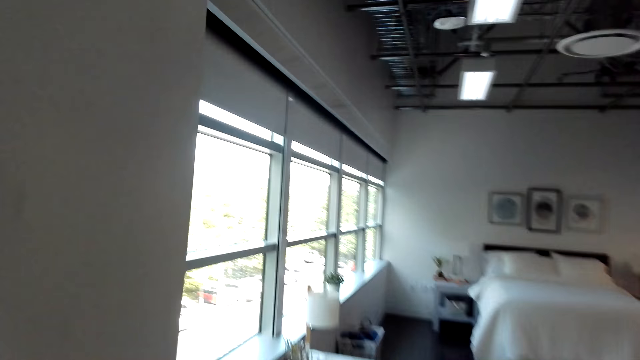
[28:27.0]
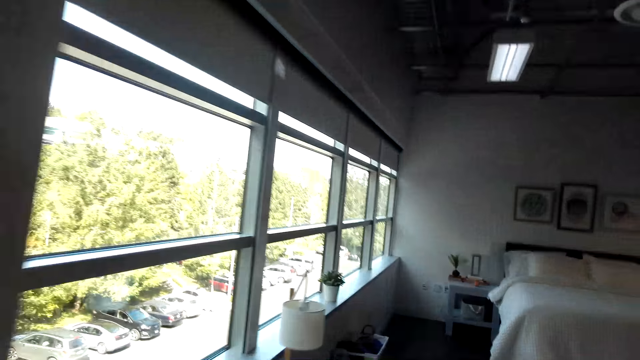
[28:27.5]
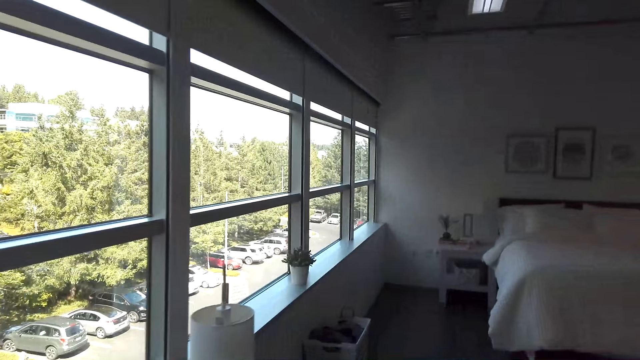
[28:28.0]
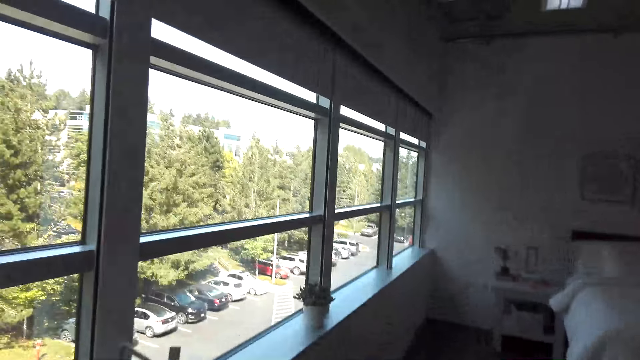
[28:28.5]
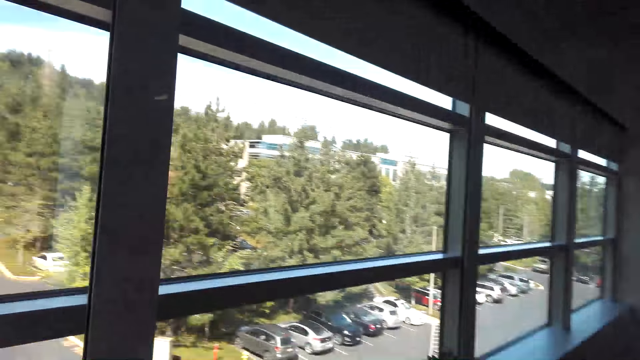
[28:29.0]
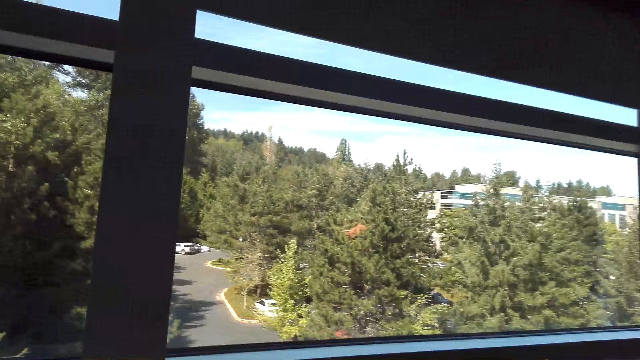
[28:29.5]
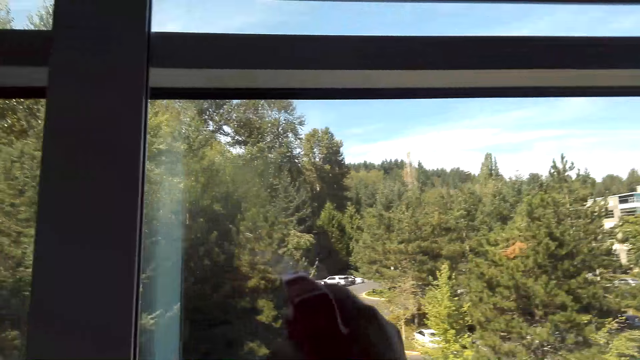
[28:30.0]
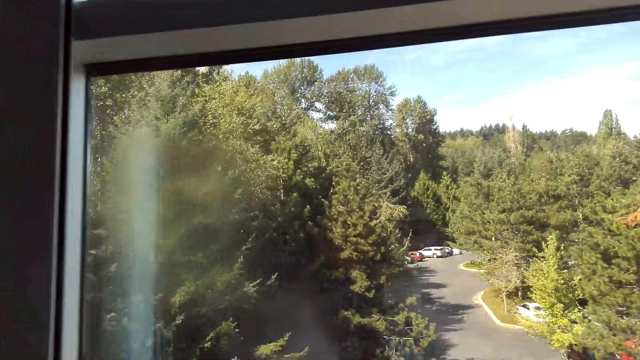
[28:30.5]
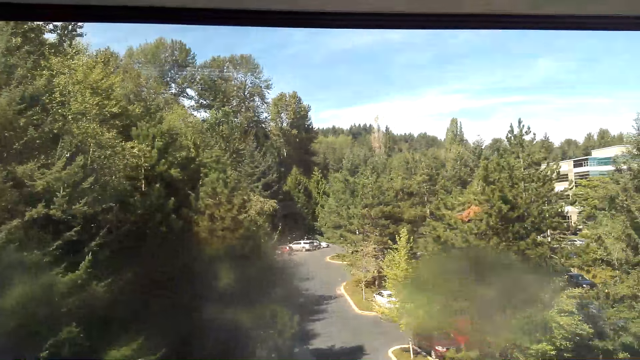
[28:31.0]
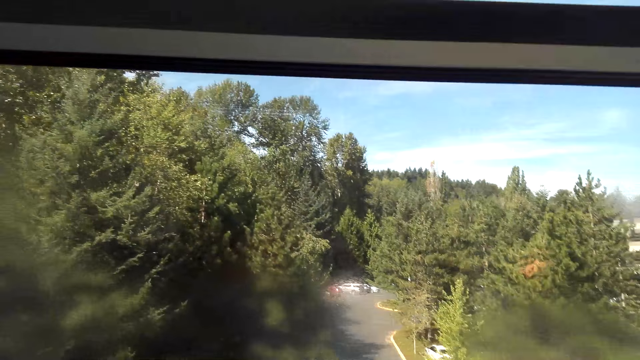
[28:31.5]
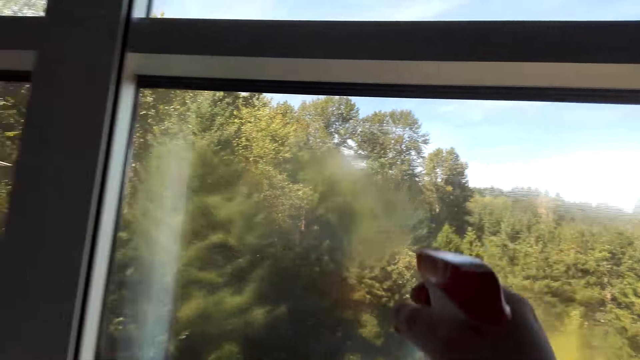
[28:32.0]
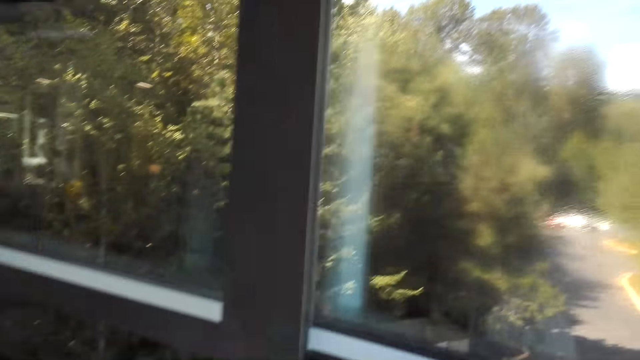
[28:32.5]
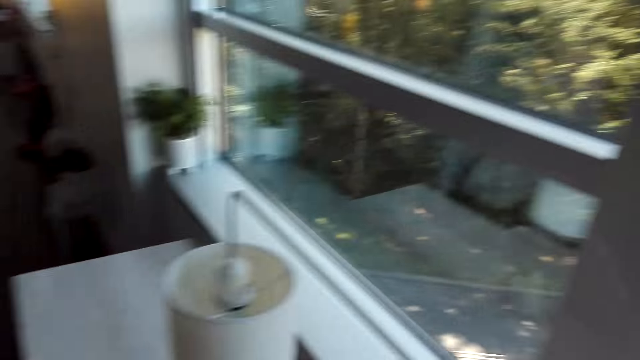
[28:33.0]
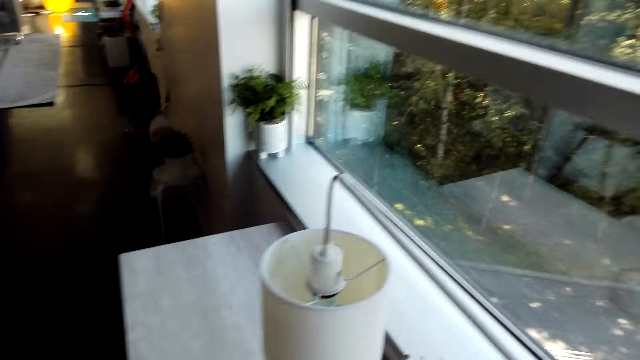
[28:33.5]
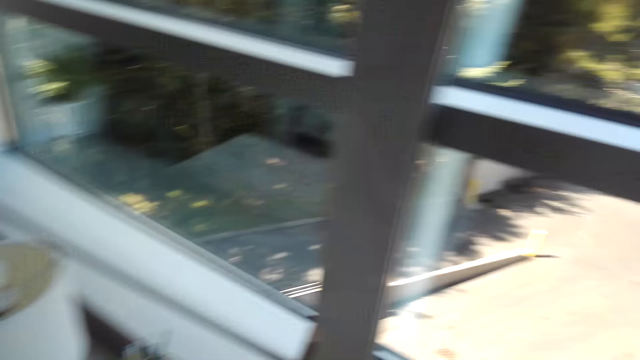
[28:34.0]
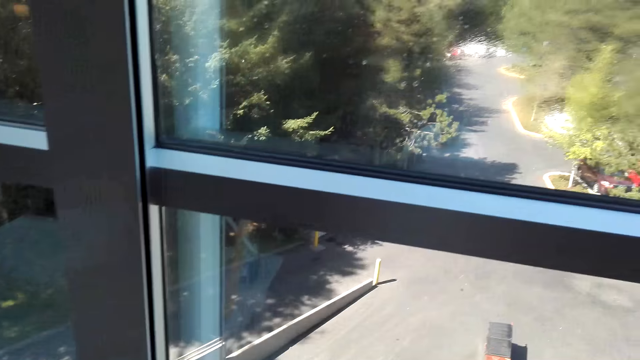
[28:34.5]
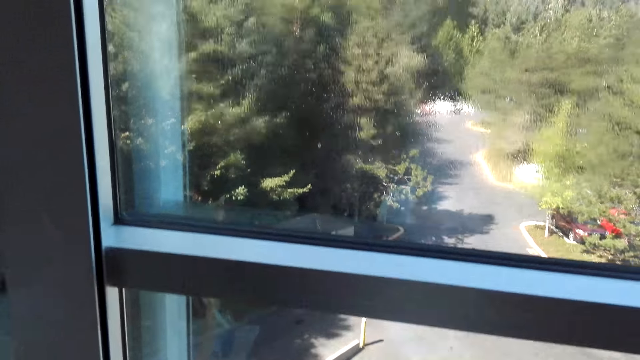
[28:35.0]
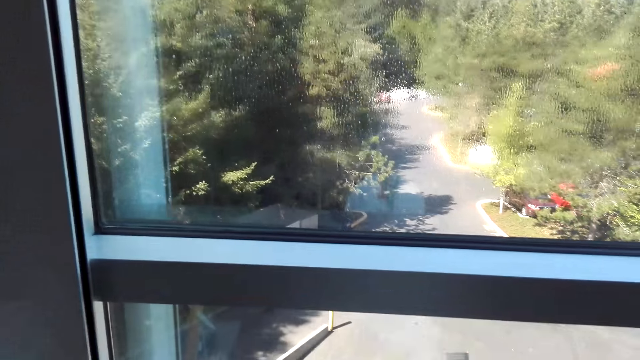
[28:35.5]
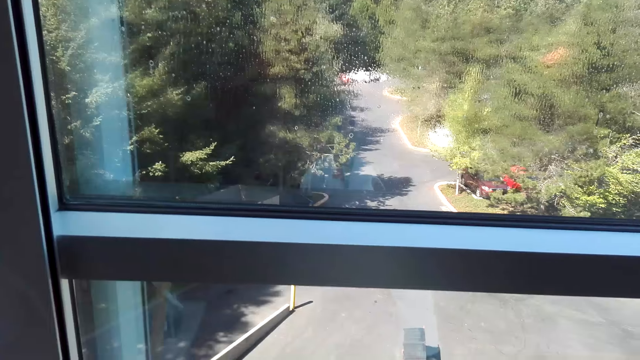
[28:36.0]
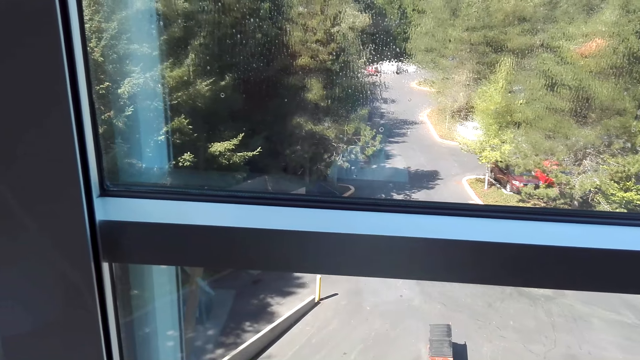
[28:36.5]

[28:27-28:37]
The camera wearer sprays Windex to the window.

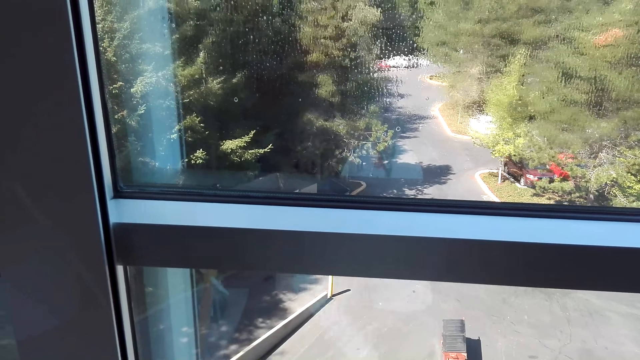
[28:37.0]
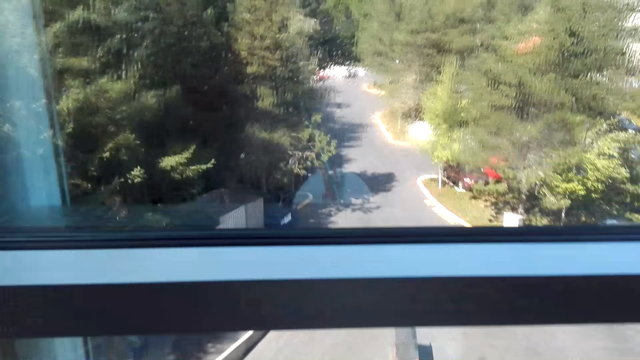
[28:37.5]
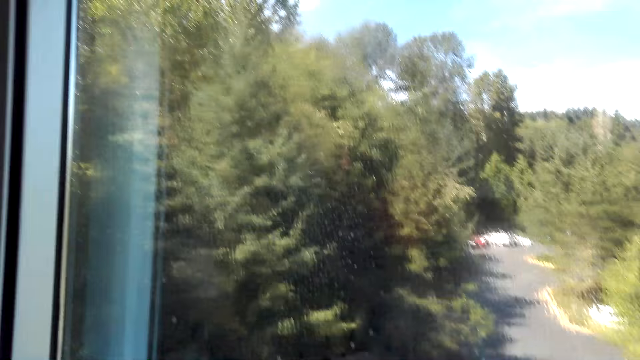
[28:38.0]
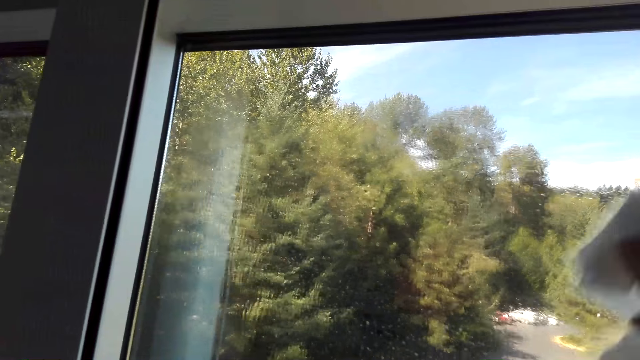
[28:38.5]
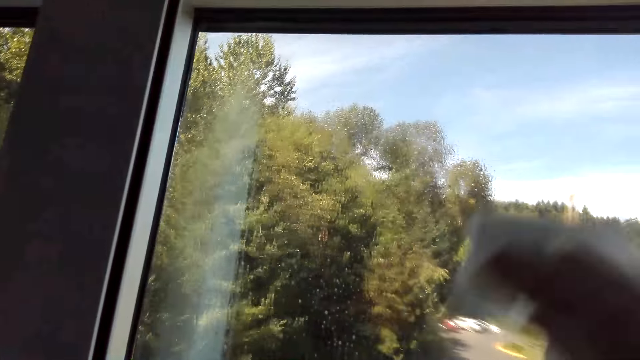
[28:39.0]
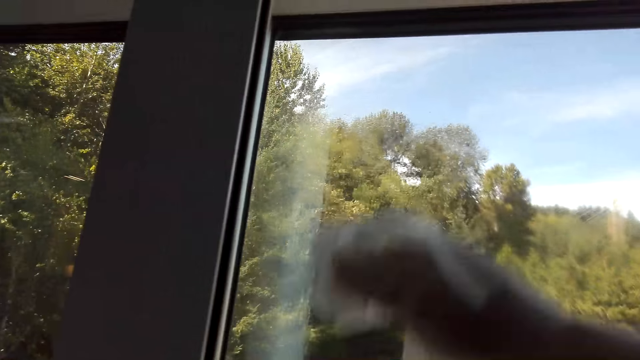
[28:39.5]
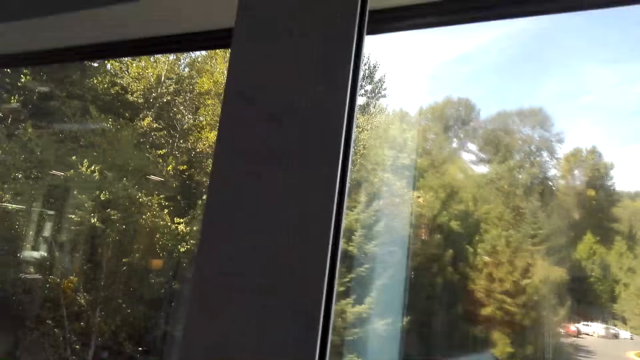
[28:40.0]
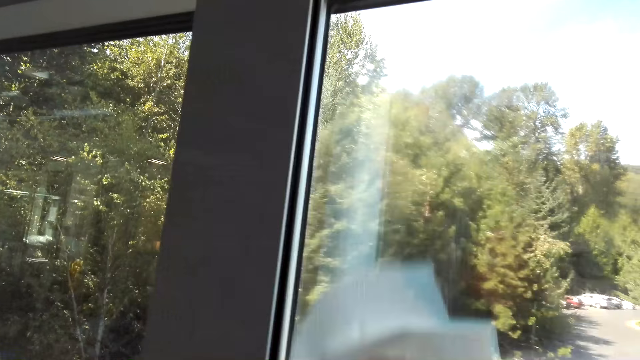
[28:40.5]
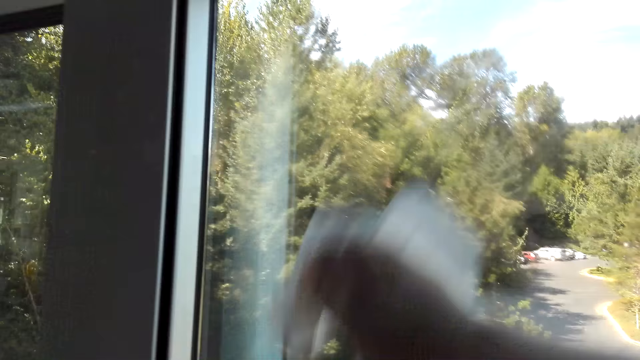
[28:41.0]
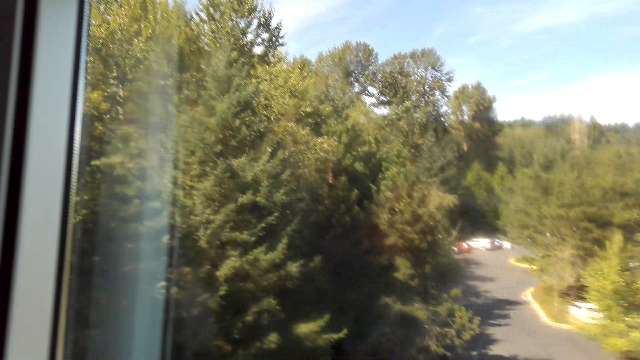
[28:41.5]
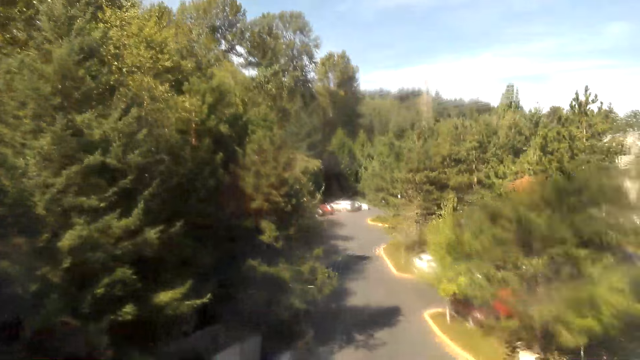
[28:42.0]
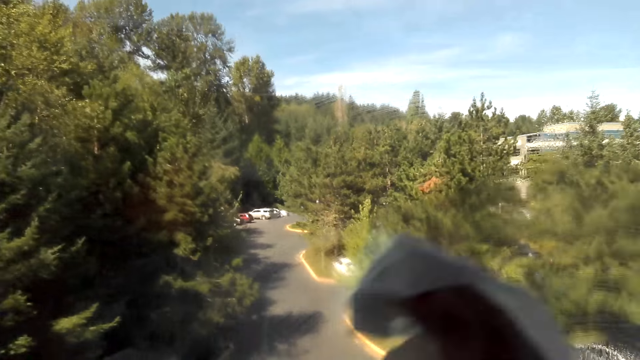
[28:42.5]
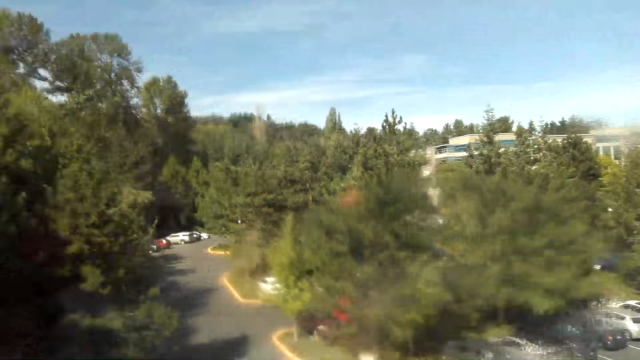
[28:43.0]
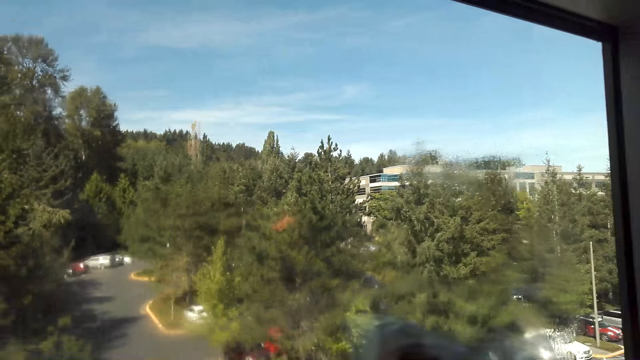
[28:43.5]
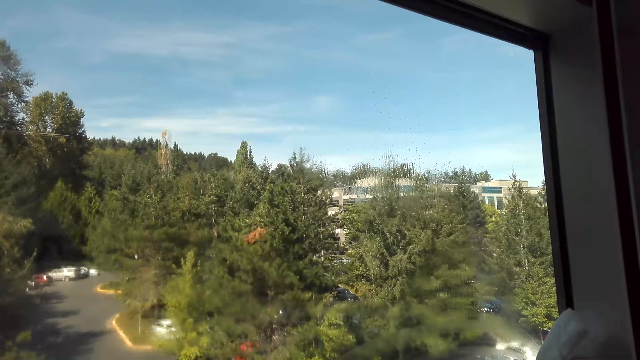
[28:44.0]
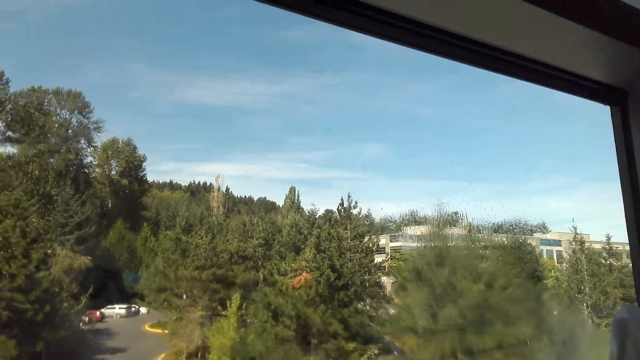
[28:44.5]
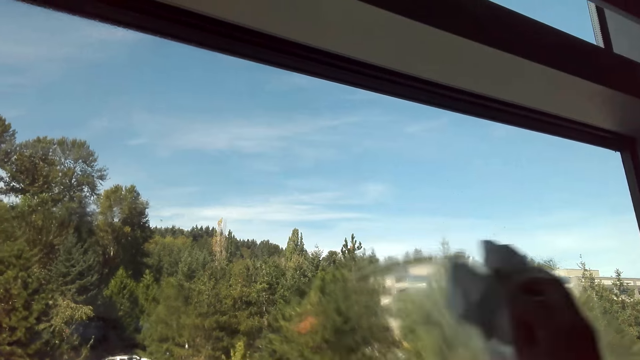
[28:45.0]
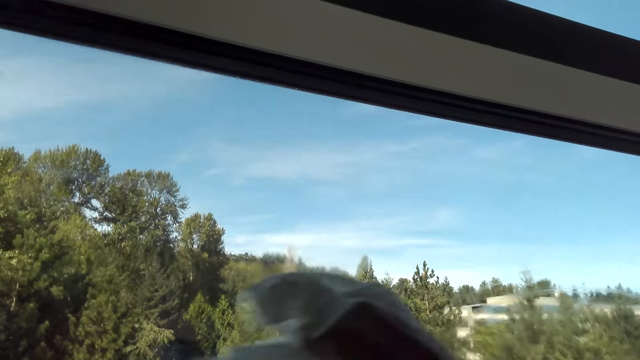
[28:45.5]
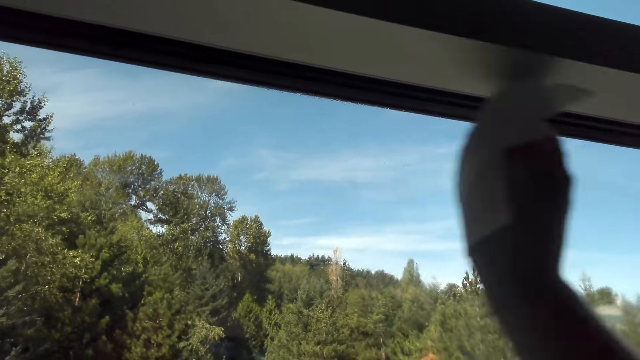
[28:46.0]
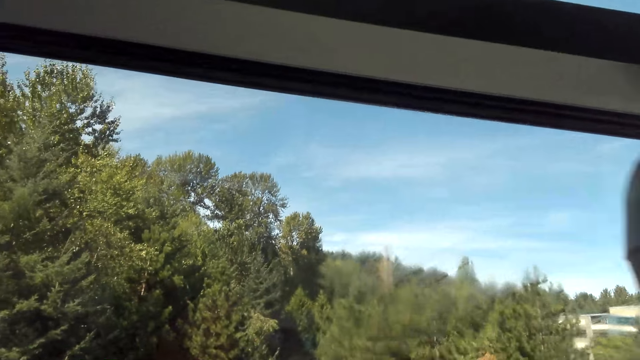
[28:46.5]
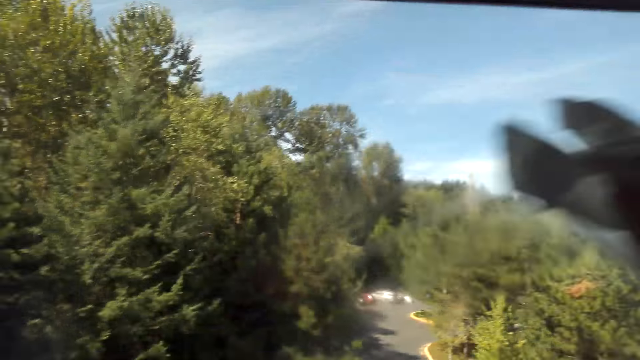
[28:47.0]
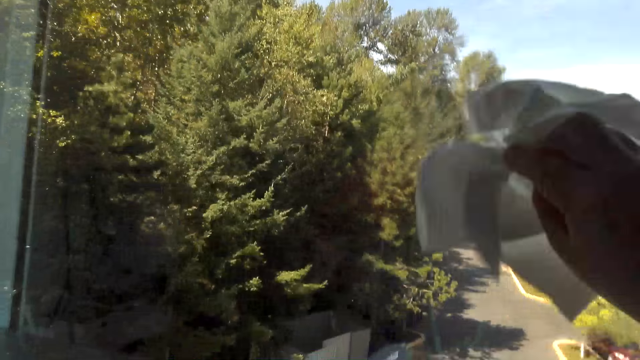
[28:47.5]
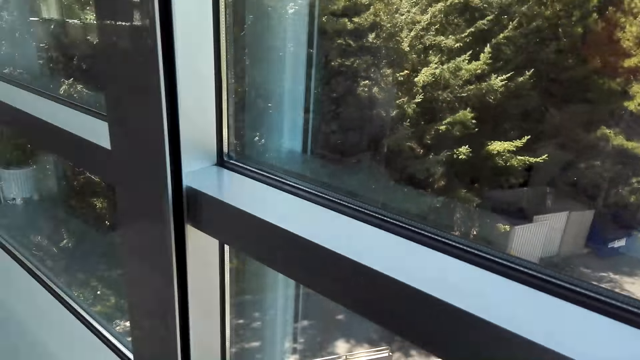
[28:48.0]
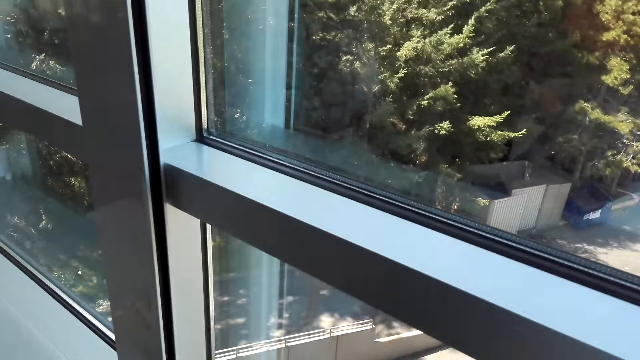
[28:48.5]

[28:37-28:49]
The camera wearer wipes the window with a tissue paper.
